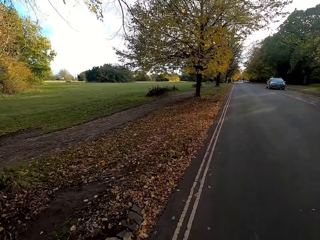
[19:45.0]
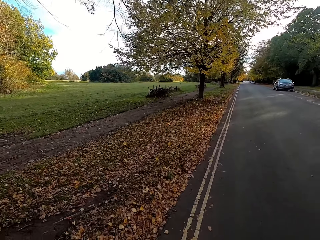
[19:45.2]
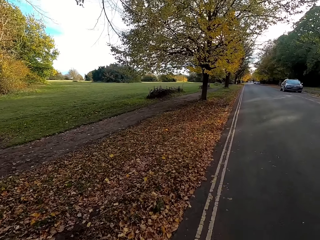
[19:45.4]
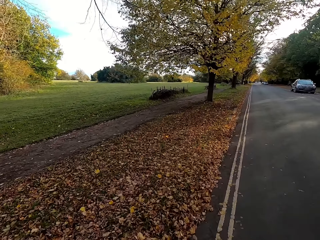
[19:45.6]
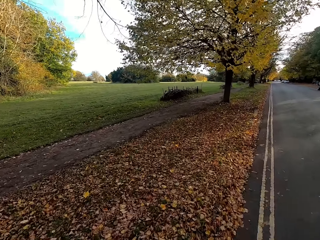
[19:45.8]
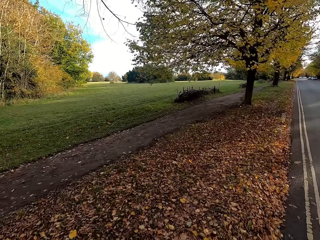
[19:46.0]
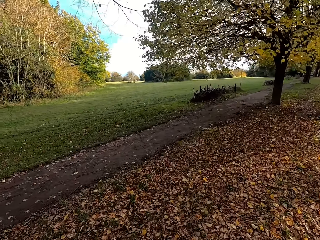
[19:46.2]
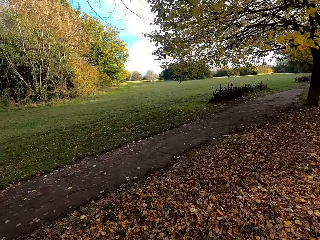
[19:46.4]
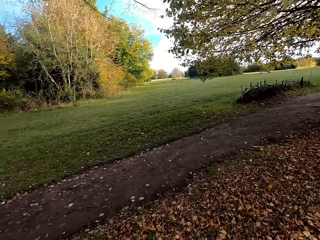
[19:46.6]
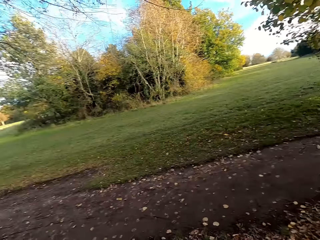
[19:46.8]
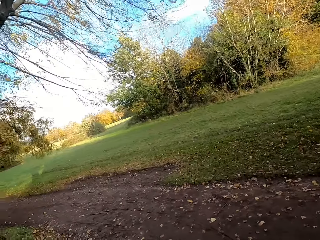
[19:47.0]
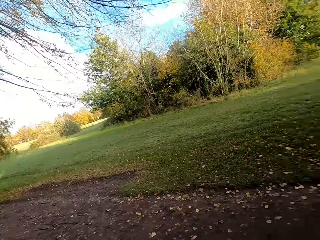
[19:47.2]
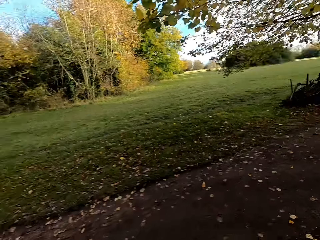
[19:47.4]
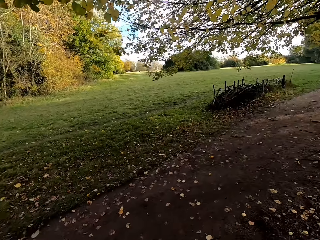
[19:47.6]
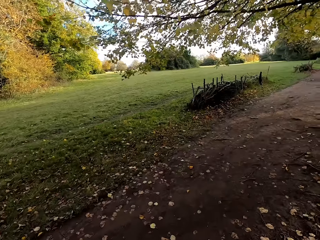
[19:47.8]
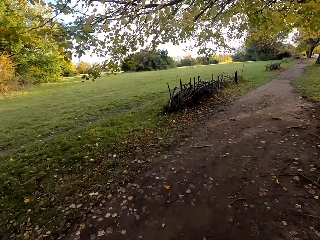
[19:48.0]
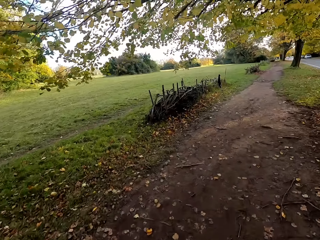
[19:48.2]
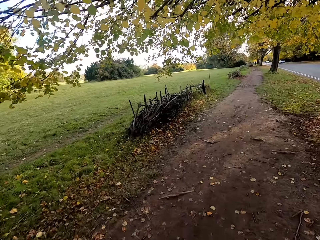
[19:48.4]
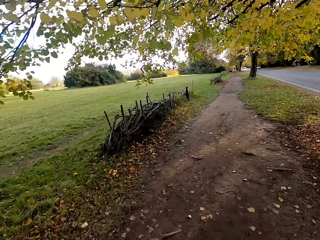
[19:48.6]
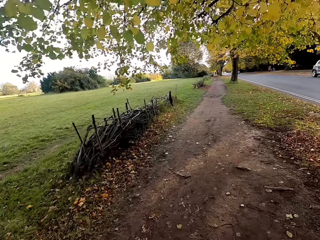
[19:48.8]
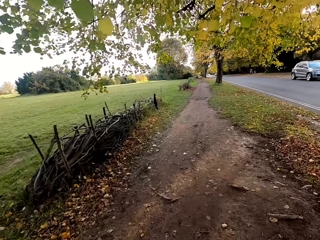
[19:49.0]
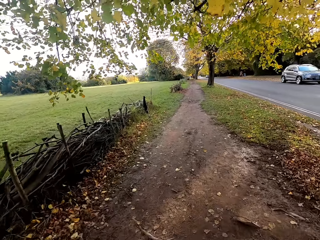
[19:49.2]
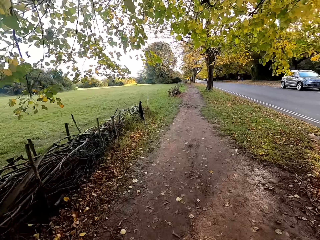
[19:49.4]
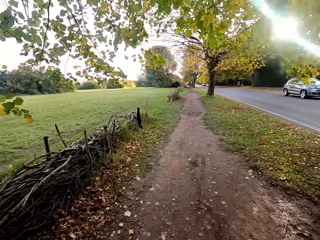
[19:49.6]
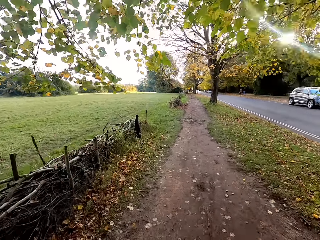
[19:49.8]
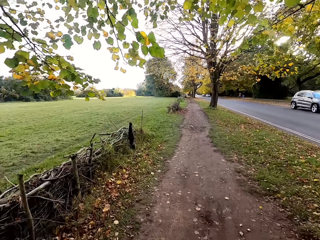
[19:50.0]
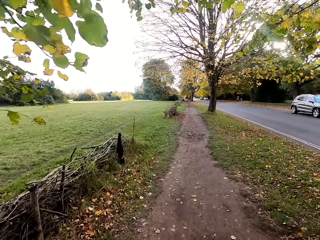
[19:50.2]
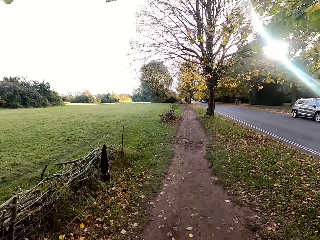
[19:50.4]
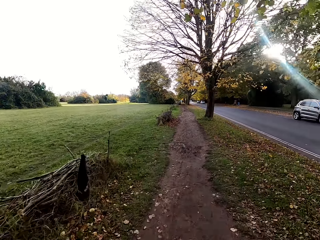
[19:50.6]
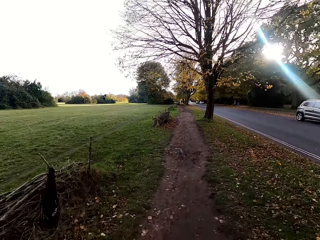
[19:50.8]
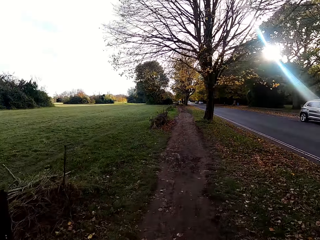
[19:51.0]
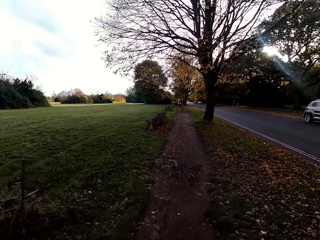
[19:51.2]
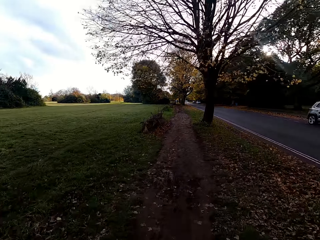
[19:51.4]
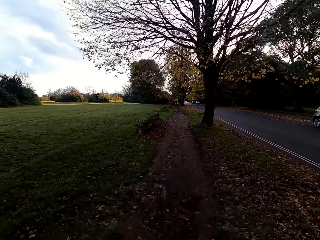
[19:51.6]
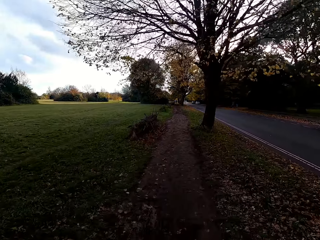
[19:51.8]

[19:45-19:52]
The camera wearer rides the bicycle across a field.

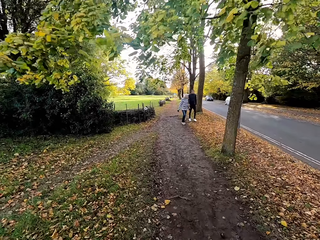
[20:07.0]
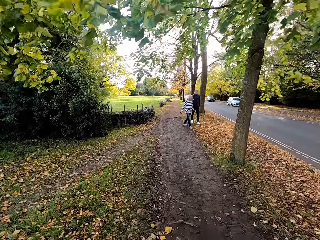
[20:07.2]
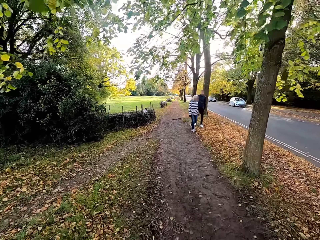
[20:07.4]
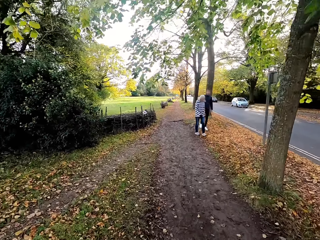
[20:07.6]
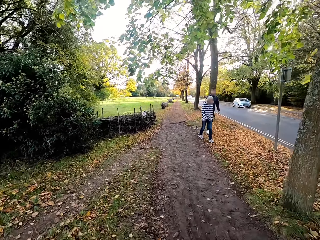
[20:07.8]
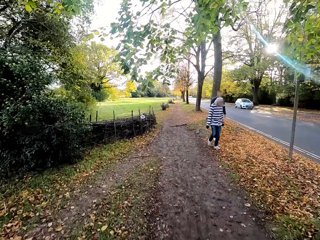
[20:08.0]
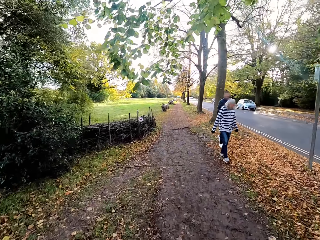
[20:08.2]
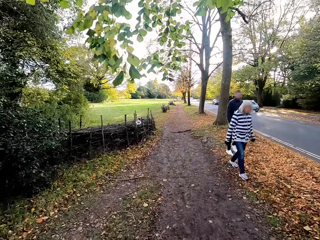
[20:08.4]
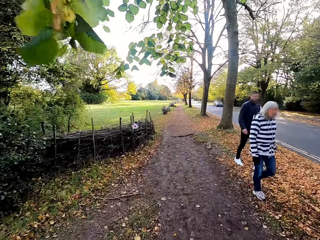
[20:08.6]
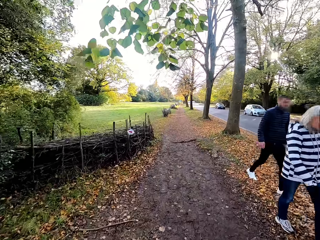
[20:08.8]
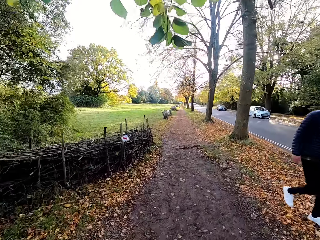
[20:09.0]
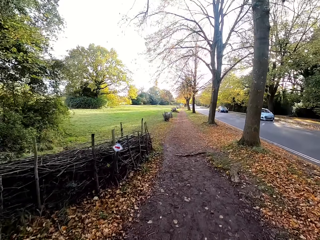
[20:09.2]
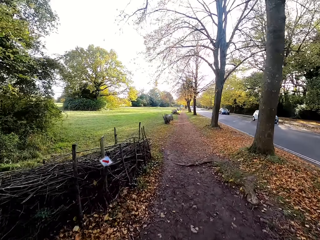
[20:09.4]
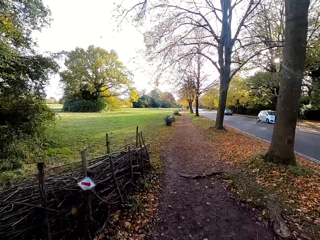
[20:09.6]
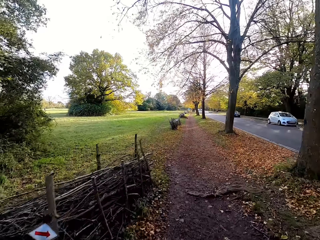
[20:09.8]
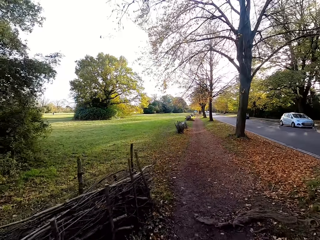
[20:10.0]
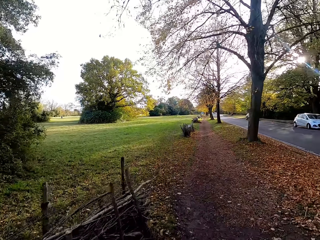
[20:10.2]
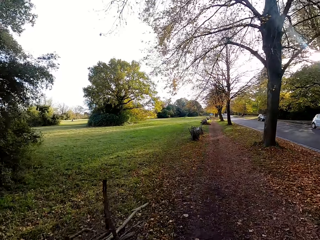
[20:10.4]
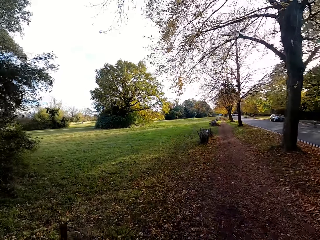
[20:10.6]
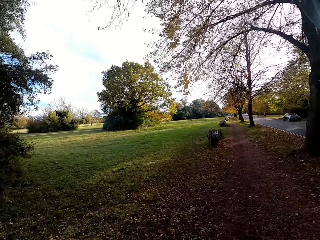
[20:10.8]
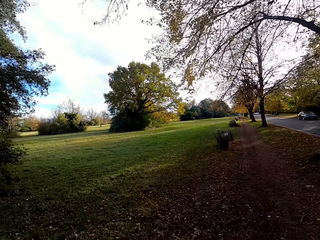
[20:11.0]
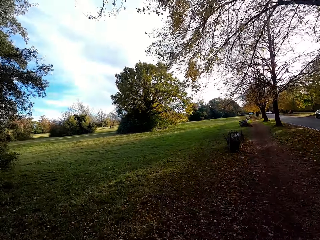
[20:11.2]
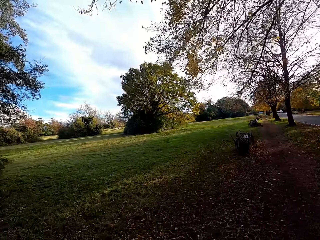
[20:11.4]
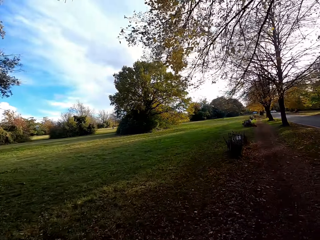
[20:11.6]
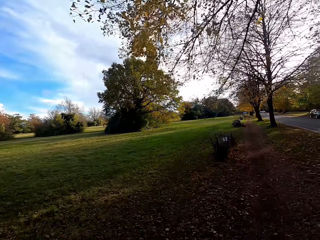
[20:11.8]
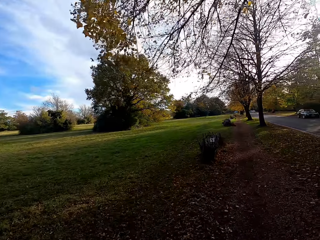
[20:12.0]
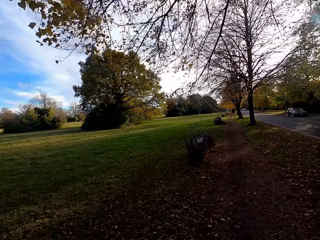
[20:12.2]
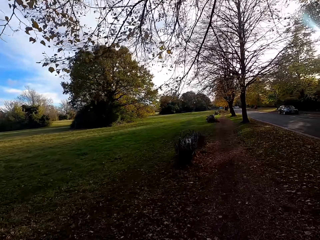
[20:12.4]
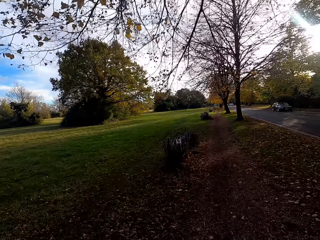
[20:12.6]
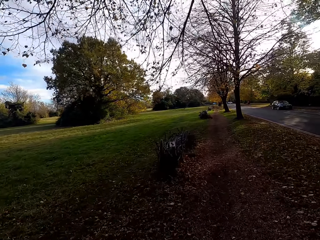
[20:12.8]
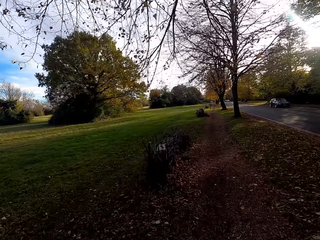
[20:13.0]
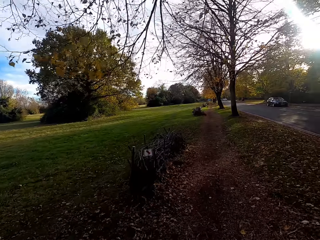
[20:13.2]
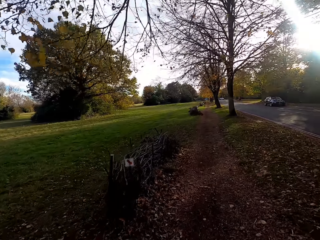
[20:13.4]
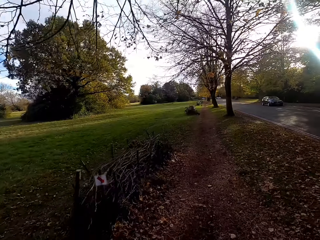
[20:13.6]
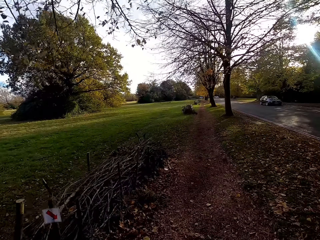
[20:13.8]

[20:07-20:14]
The camera wearer rides past a woman and a man.

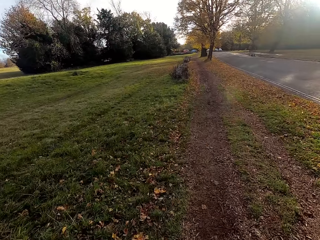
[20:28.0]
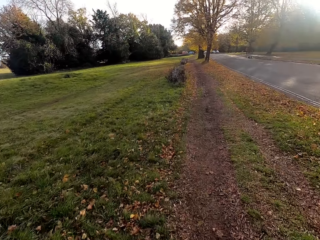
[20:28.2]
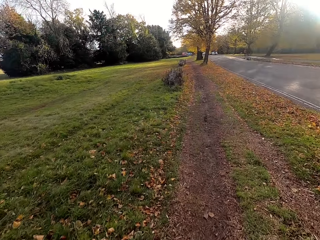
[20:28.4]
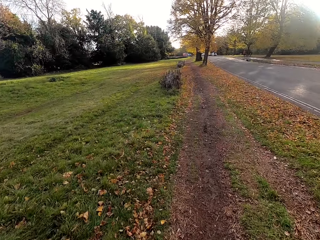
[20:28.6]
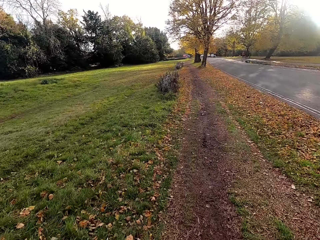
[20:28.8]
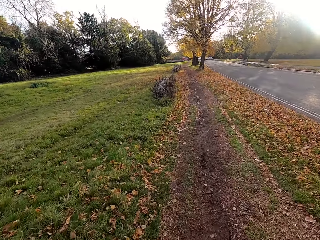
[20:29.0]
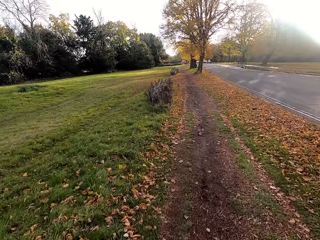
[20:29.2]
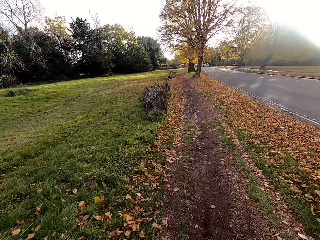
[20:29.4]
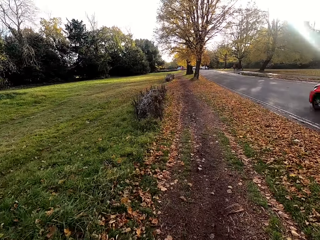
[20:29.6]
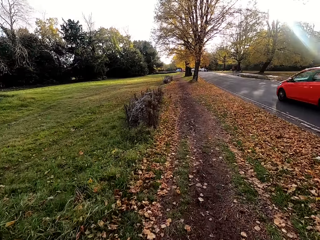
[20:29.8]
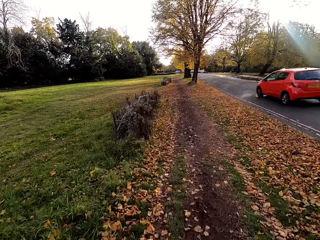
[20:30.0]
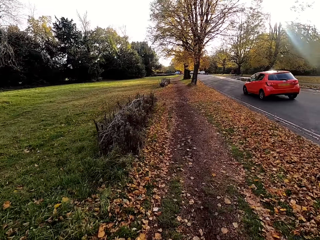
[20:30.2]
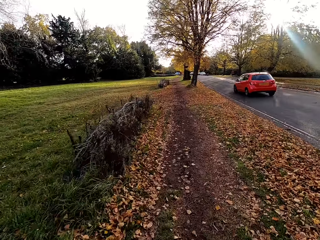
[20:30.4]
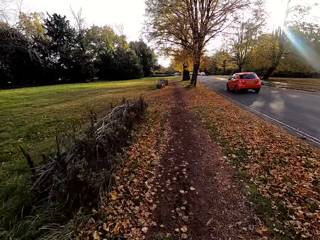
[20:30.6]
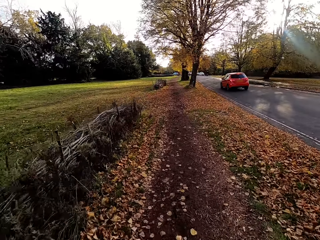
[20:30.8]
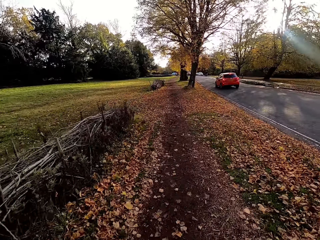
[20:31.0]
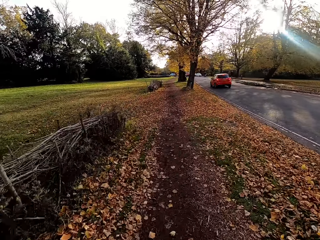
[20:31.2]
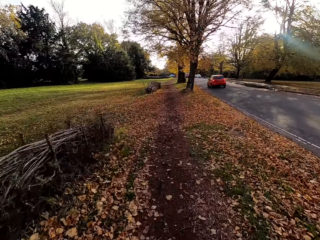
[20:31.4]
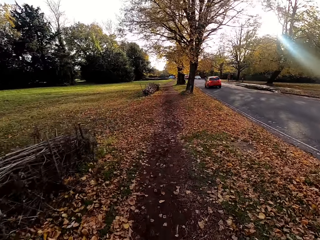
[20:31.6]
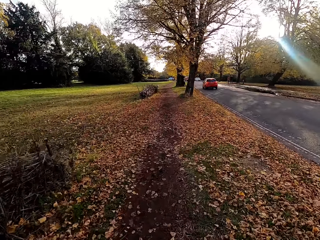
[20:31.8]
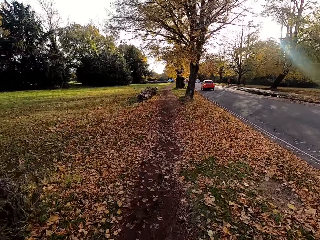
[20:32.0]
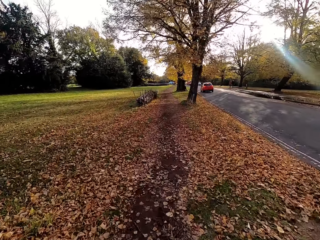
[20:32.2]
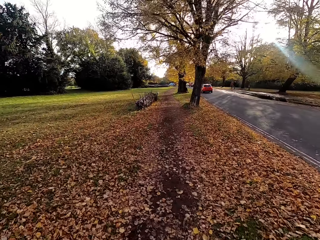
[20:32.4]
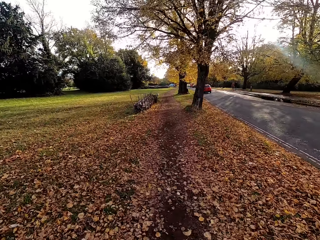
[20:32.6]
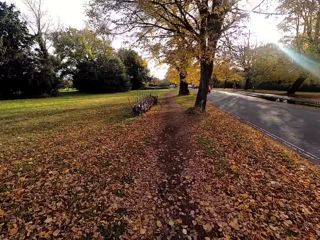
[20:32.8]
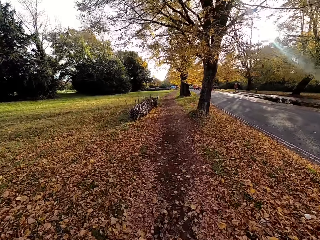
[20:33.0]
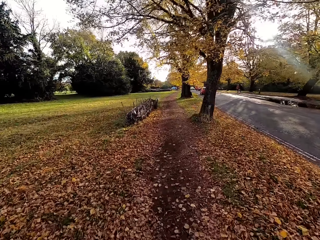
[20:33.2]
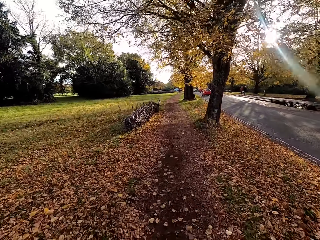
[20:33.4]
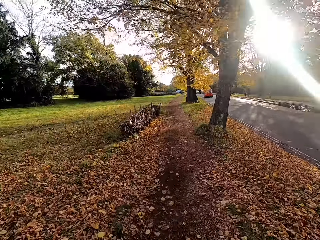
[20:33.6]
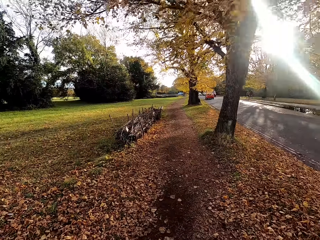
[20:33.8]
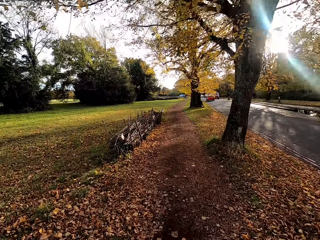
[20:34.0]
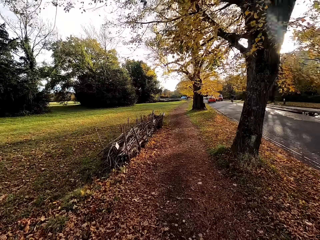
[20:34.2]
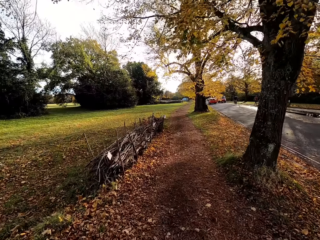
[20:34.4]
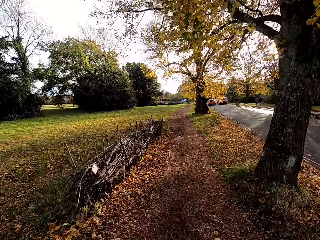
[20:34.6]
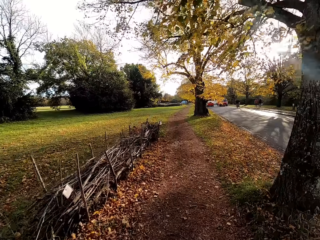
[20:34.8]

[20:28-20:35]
A red car drives past the camera wearer.
